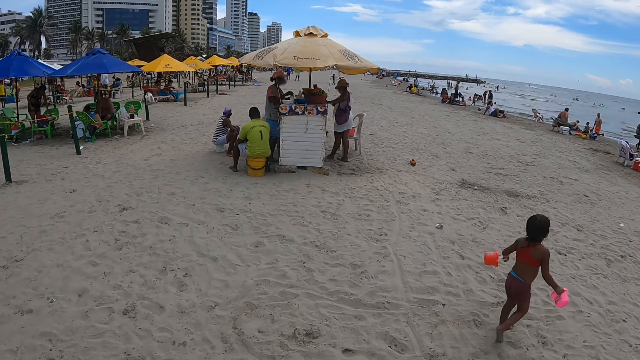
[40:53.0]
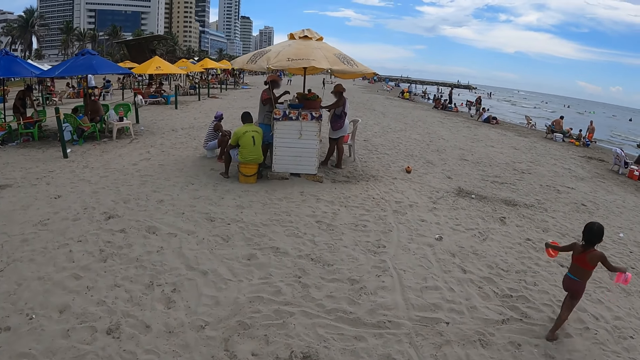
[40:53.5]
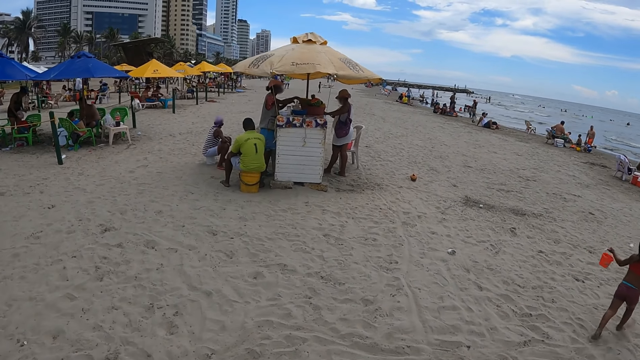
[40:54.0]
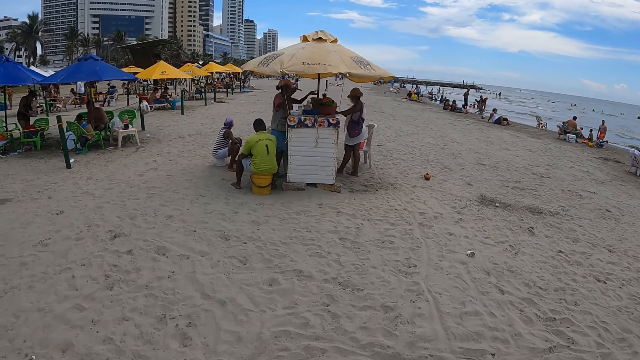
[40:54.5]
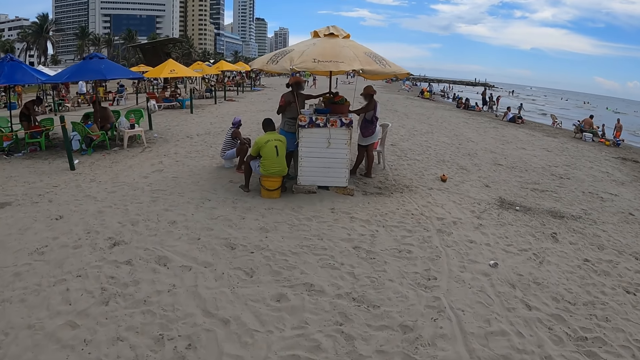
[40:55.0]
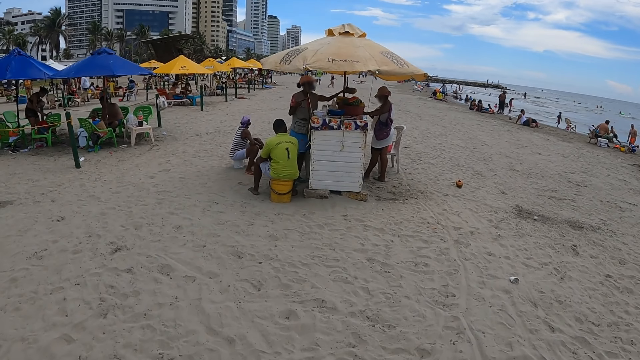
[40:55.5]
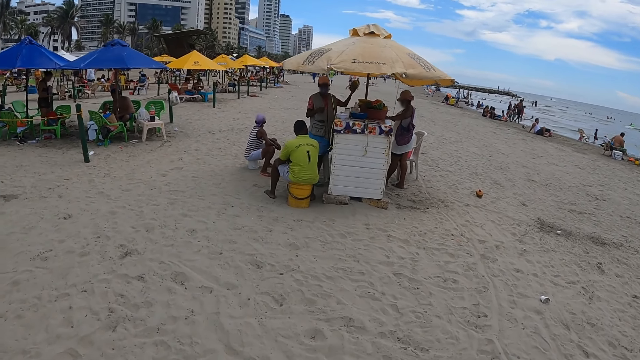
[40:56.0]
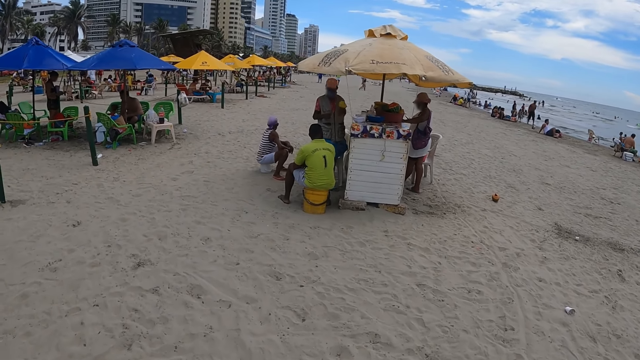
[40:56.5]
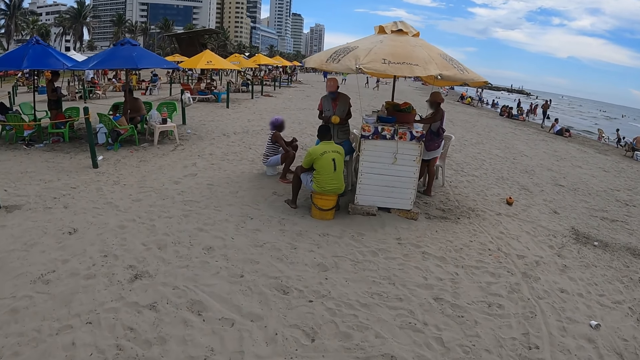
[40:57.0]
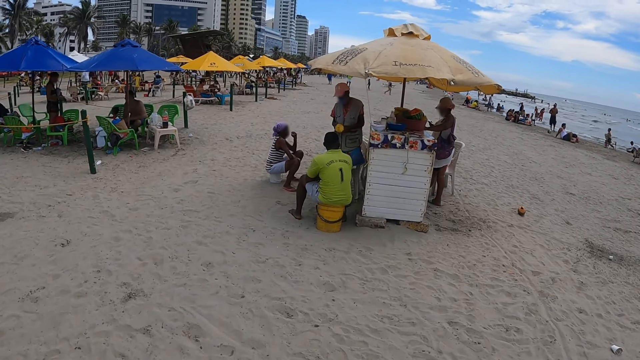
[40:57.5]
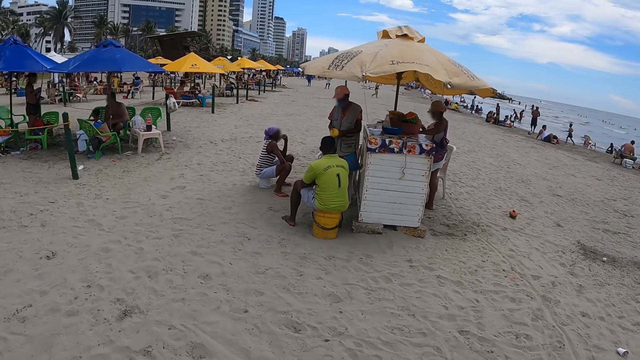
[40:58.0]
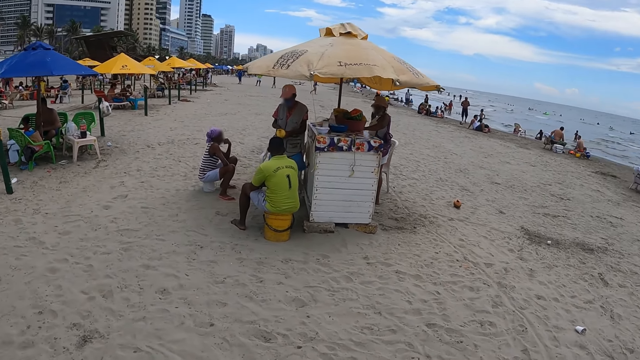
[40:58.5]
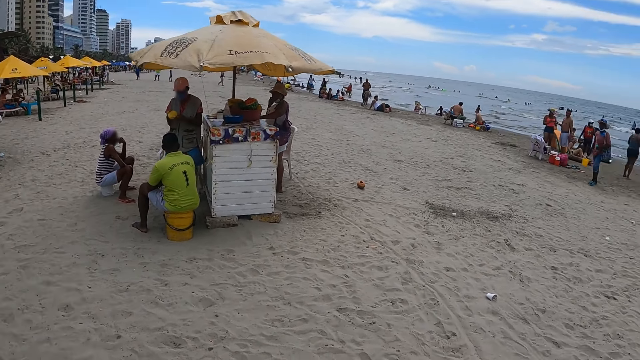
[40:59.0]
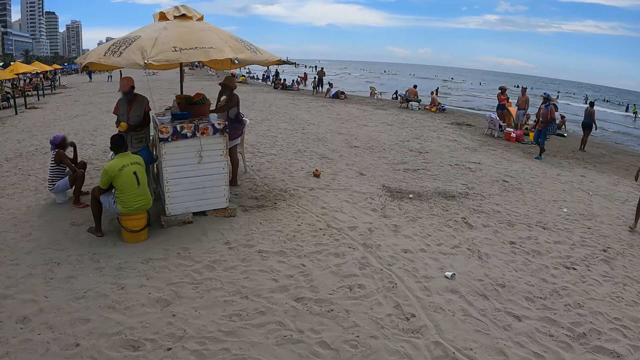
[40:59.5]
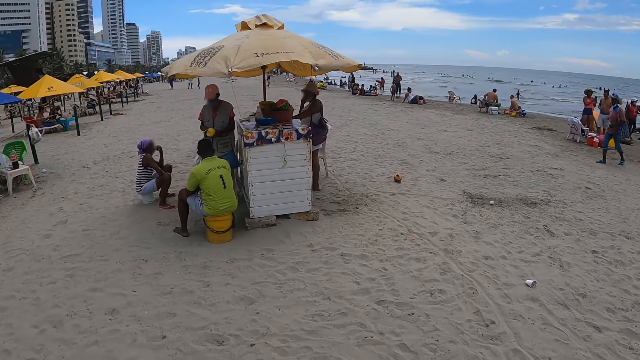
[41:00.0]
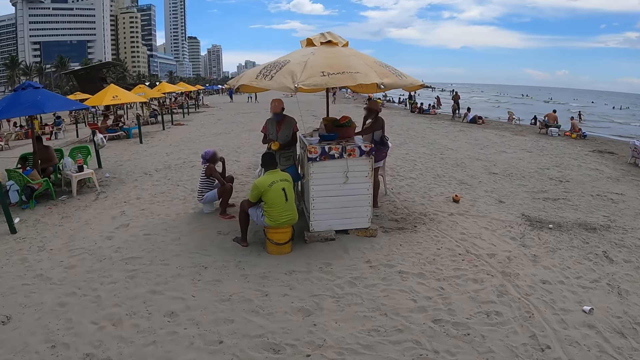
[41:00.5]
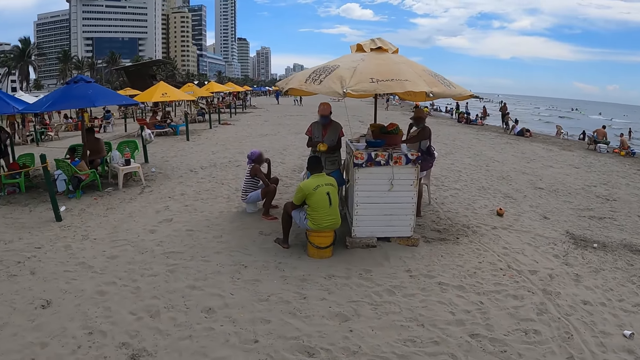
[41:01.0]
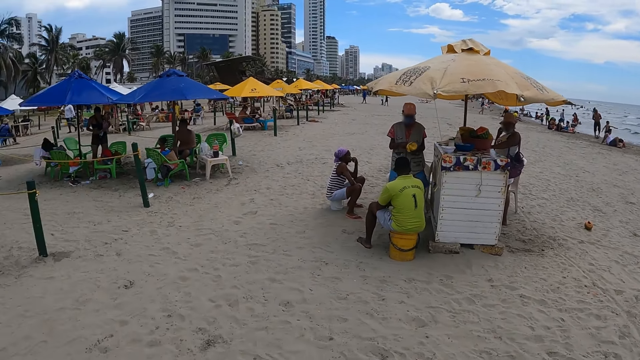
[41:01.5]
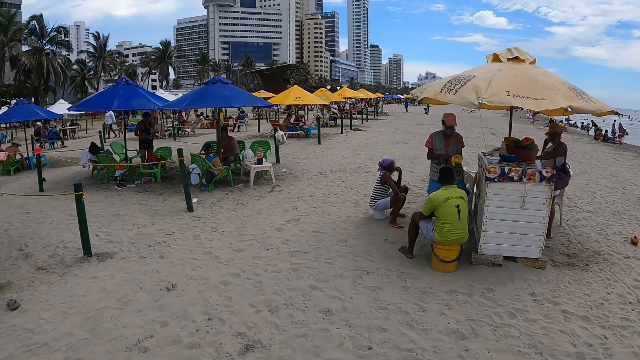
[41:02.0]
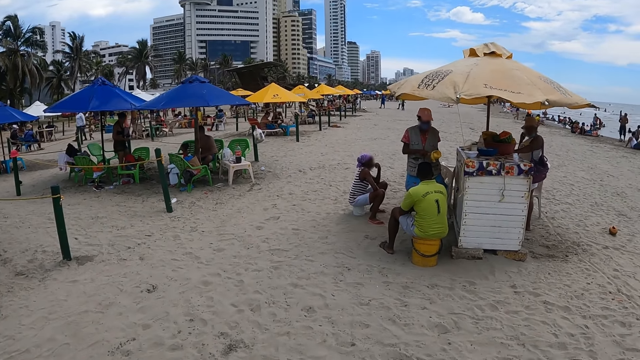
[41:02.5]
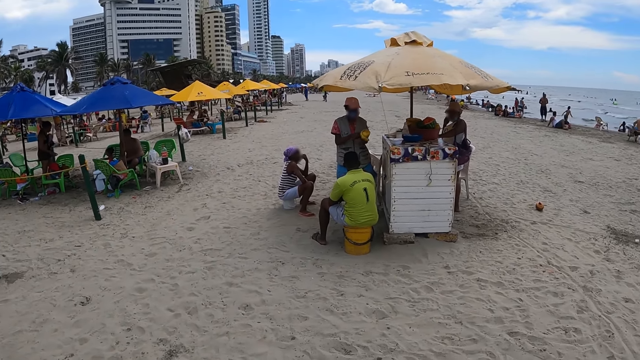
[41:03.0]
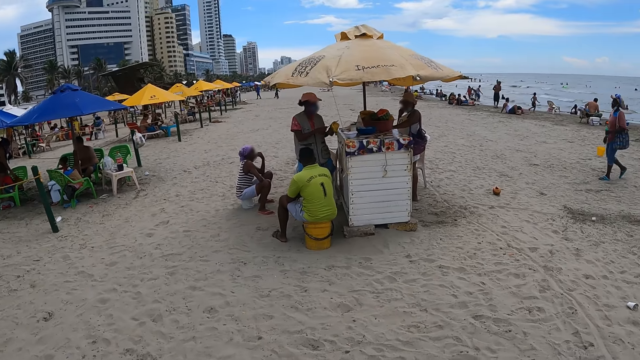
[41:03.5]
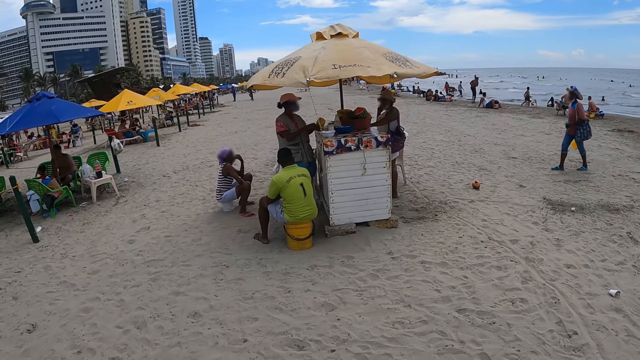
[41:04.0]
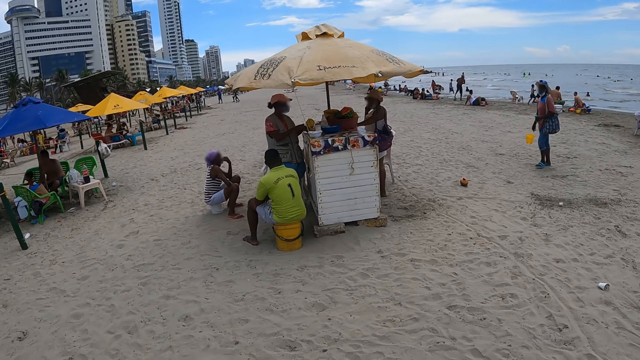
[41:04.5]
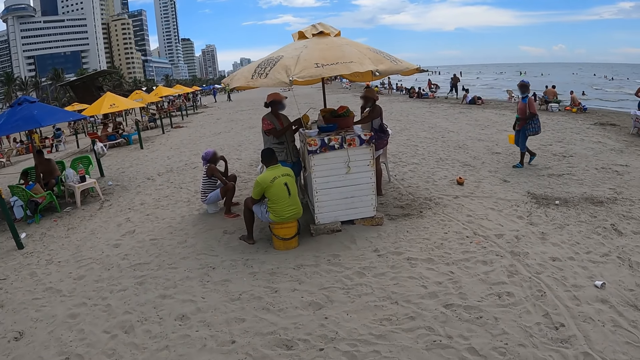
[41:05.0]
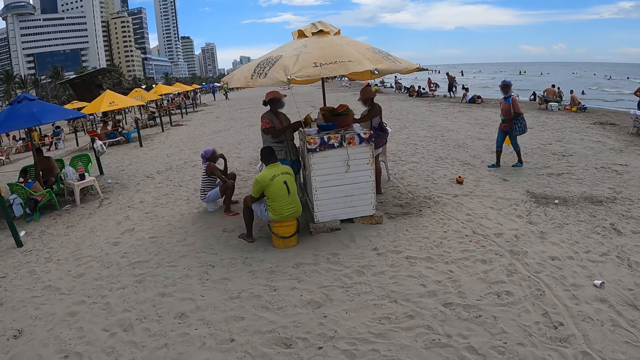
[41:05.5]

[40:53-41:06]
The camera wearer looks around. They look around again.

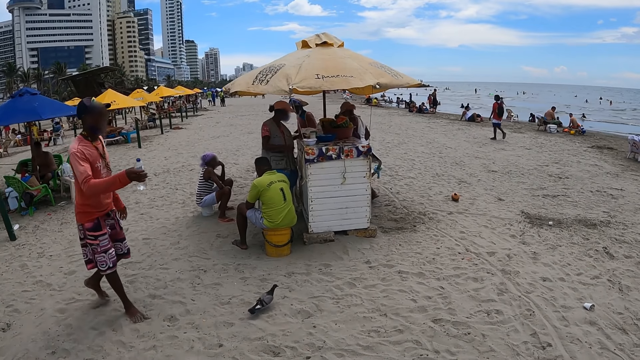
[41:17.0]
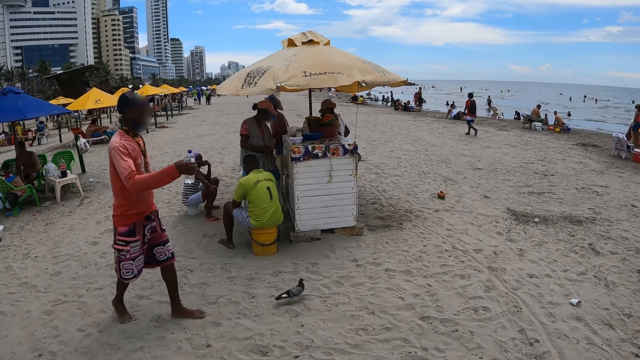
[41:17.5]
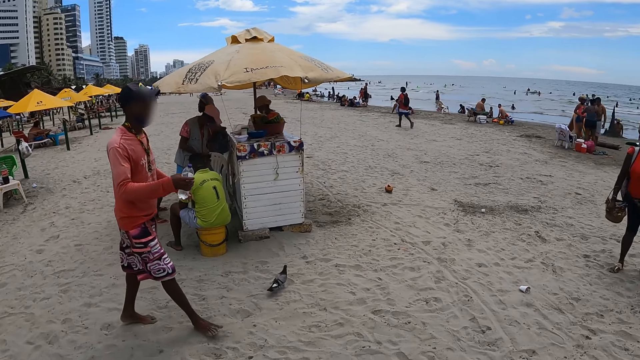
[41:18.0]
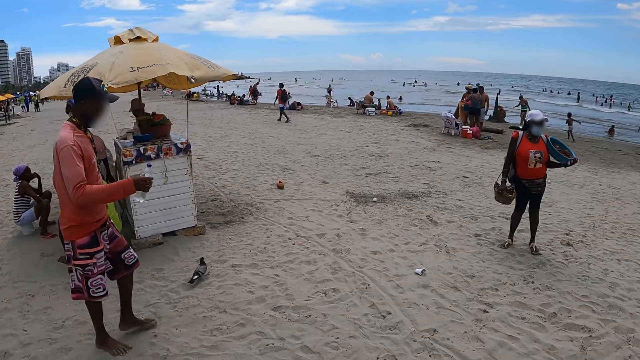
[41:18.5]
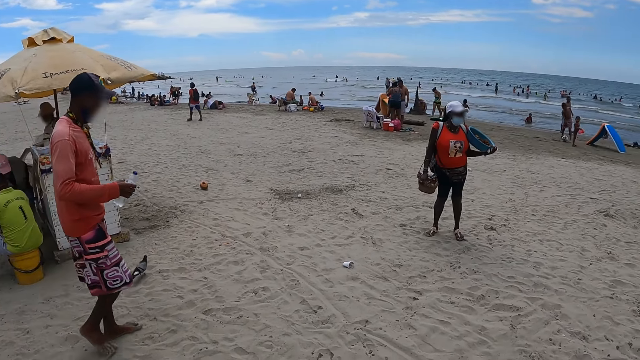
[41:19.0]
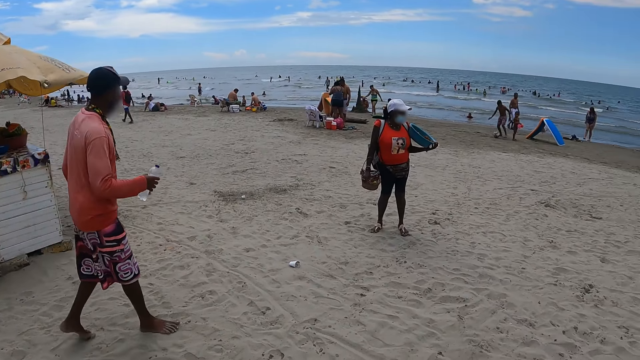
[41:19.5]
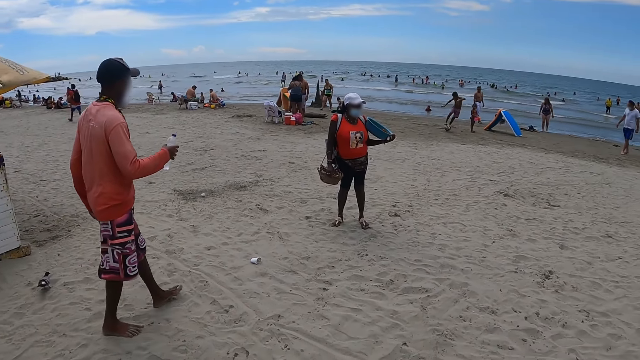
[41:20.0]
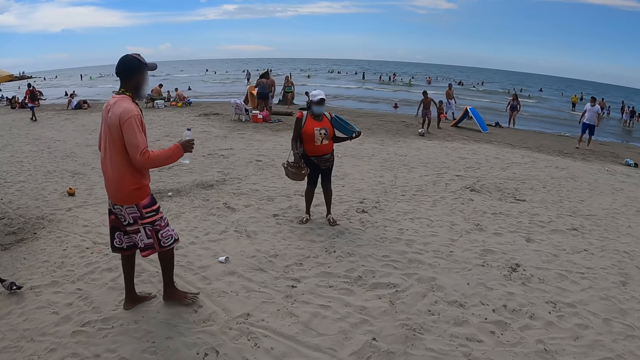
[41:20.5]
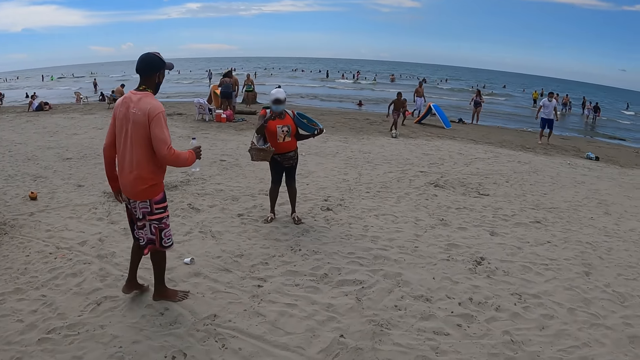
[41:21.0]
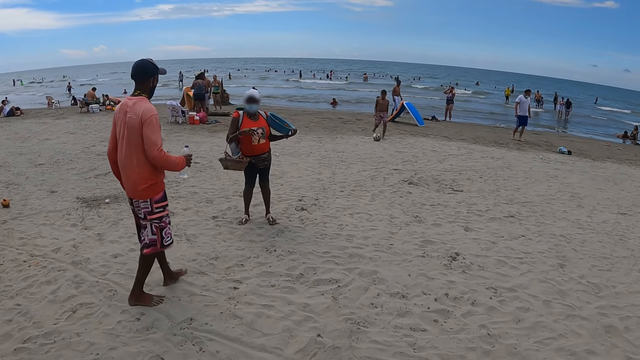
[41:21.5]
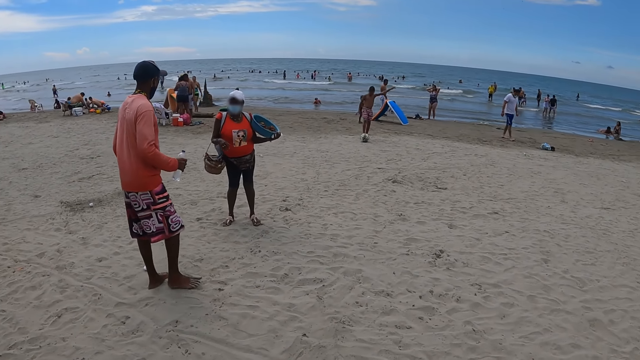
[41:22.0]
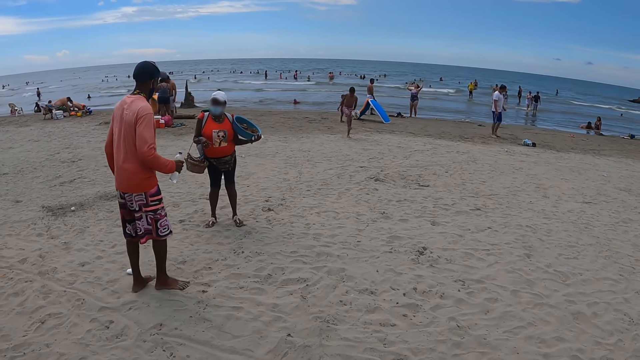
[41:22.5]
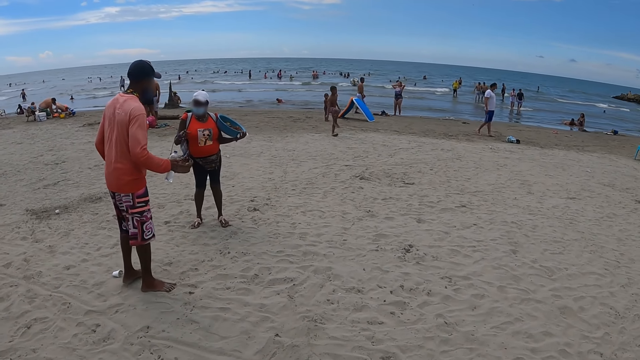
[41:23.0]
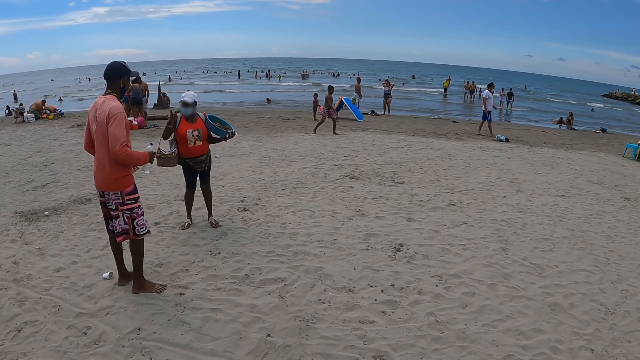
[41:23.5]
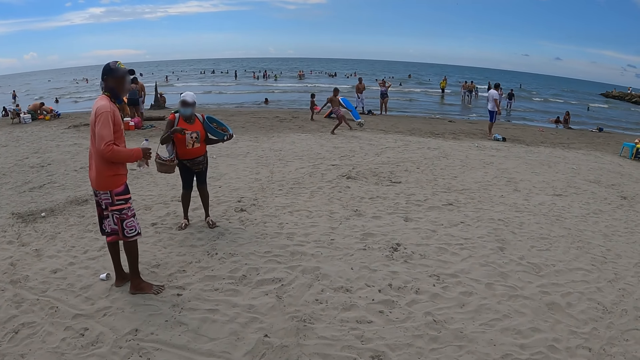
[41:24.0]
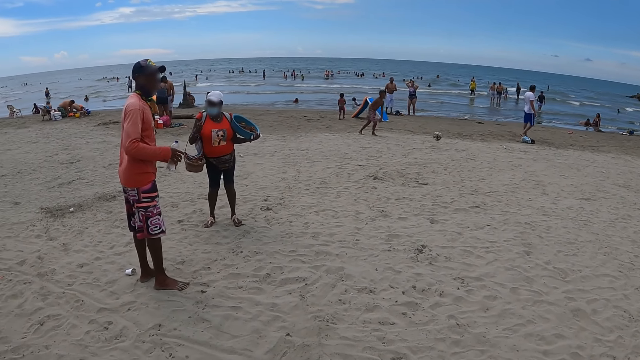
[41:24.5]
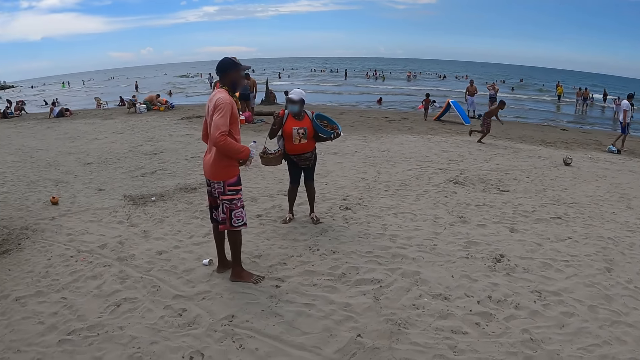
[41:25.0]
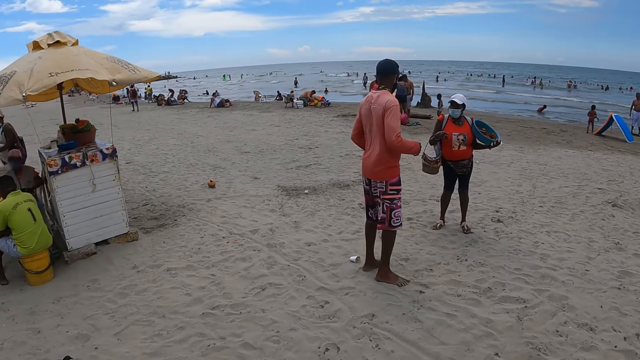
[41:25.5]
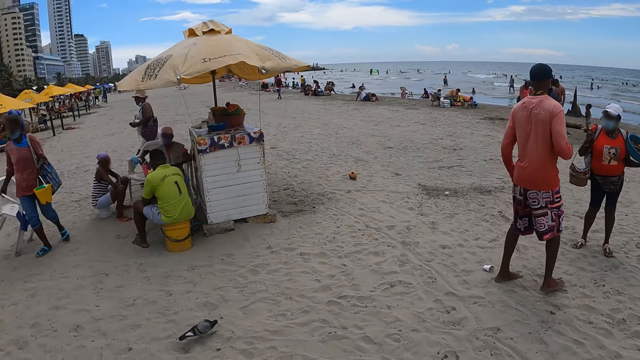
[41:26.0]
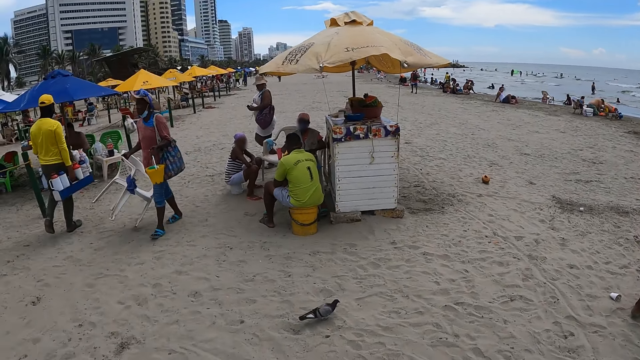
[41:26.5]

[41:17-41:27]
The camera wearer looks around.
